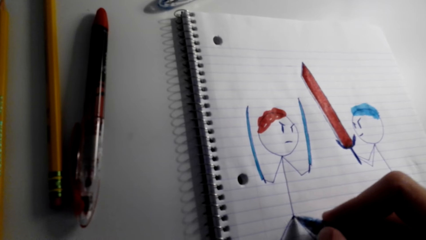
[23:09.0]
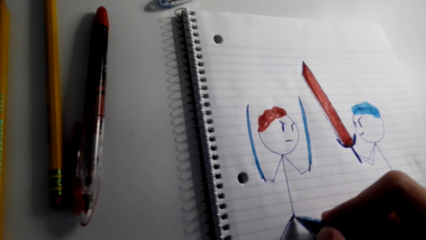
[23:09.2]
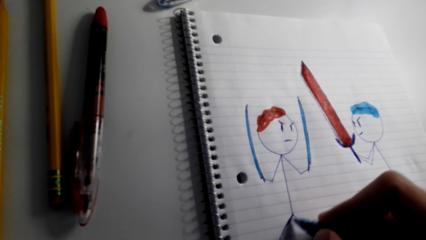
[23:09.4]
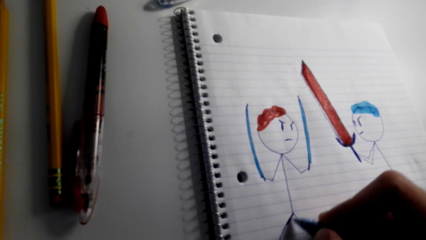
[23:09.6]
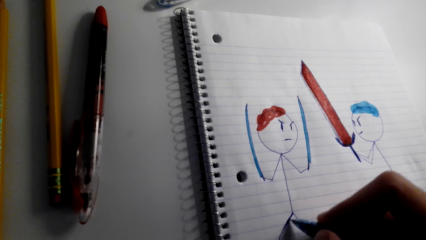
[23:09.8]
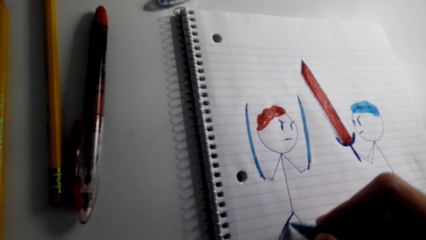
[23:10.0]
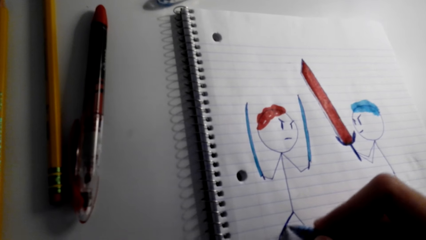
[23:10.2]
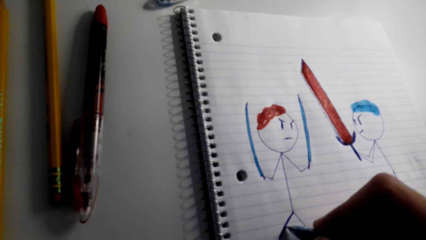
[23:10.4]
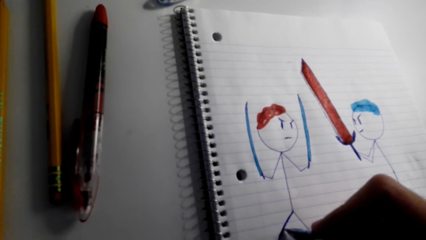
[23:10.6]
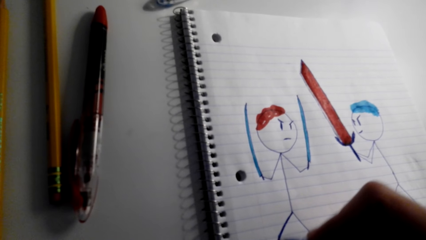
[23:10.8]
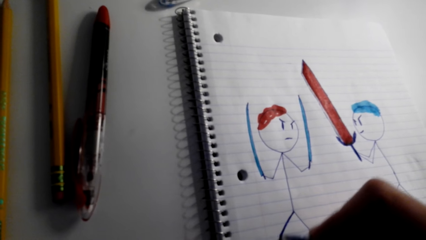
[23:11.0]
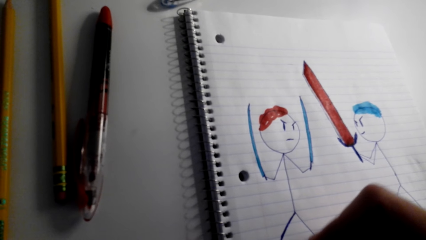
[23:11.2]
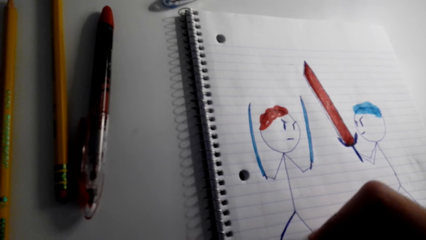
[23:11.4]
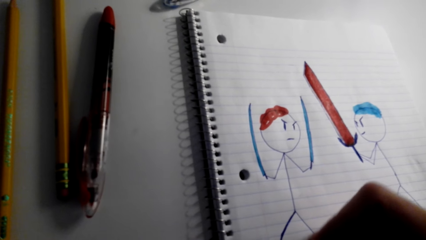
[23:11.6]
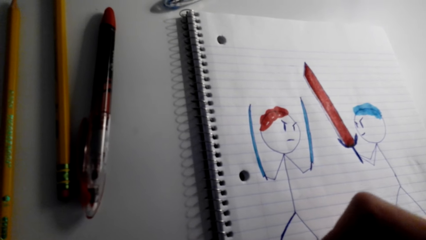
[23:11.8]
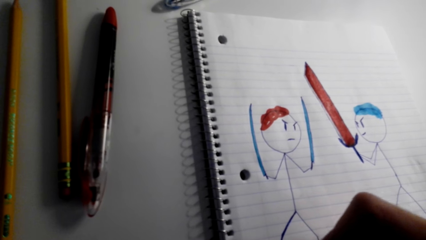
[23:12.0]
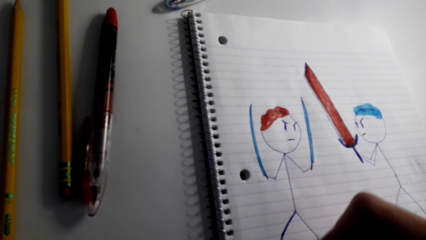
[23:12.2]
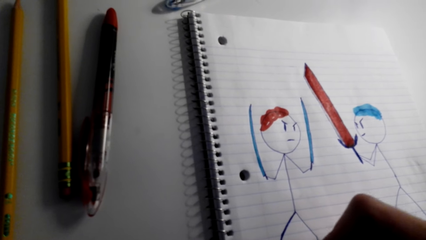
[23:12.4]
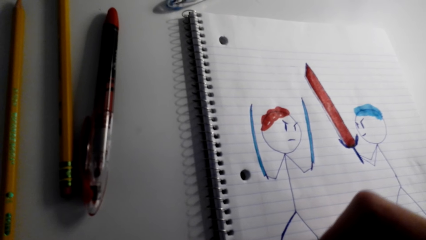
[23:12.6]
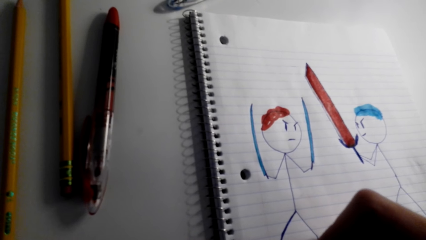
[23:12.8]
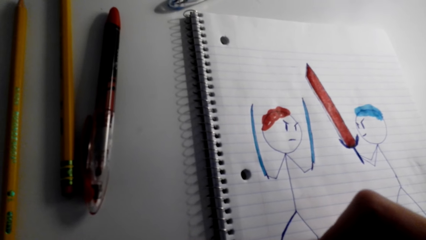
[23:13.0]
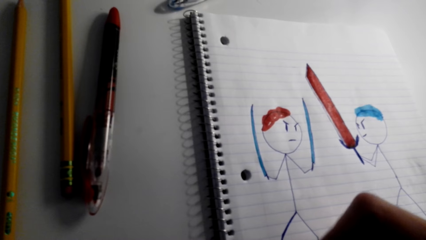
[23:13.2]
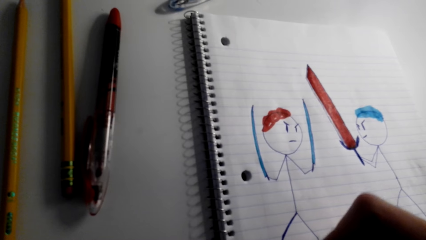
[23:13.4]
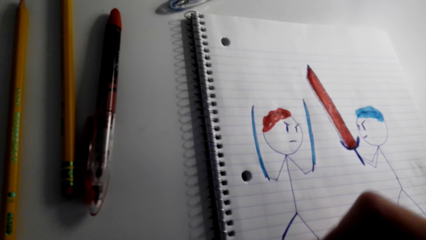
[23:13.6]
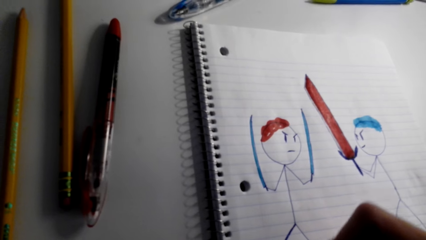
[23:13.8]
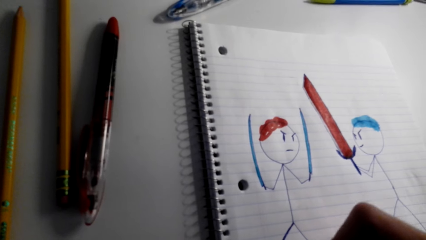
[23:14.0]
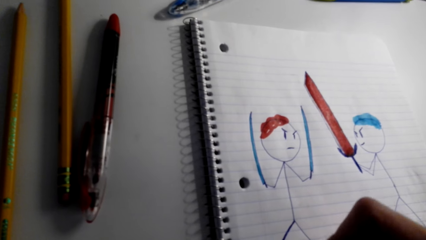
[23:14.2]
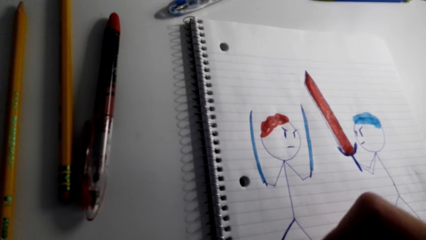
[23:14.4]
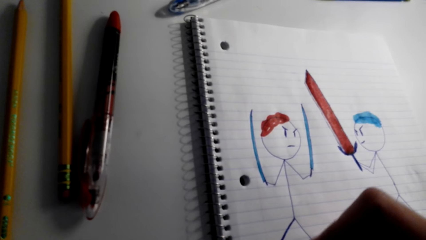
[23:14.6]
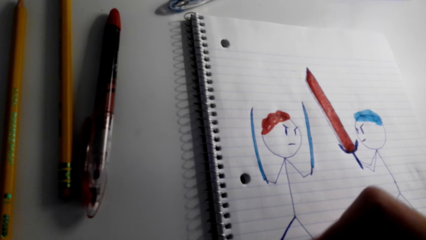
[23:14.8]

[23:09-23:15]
The camera wearer paints the sketch with the marker pen.

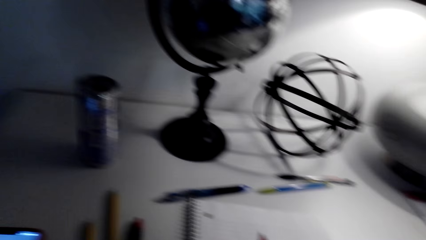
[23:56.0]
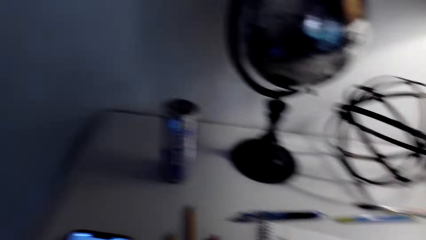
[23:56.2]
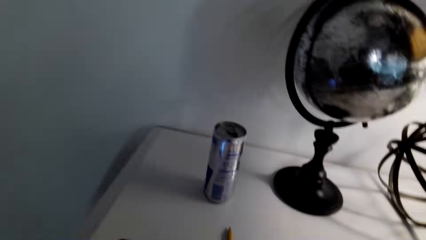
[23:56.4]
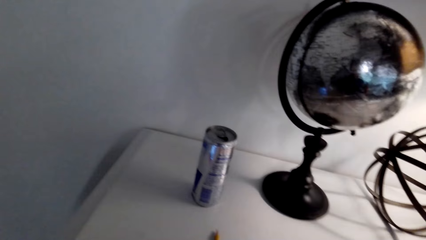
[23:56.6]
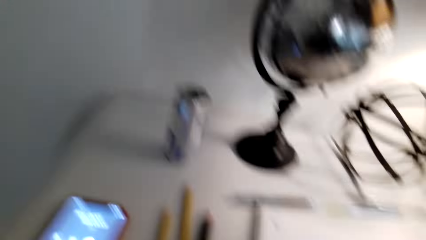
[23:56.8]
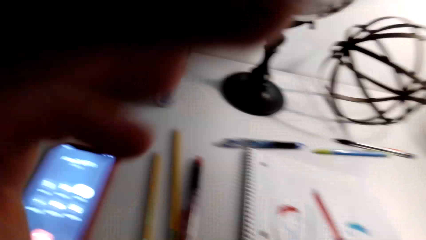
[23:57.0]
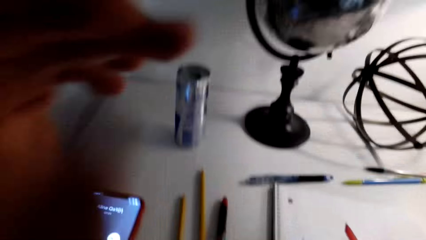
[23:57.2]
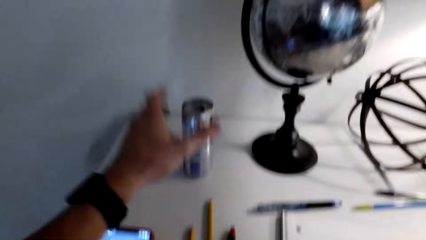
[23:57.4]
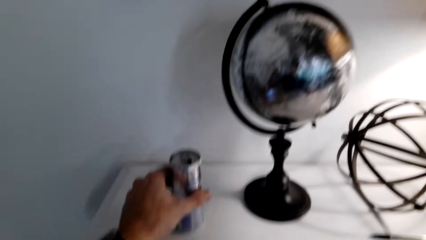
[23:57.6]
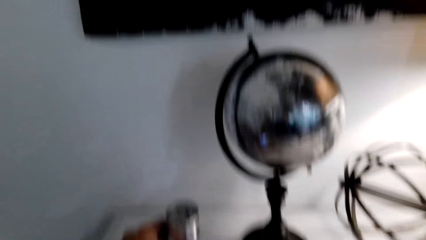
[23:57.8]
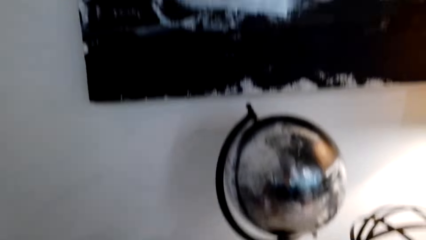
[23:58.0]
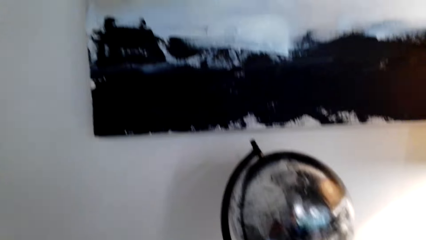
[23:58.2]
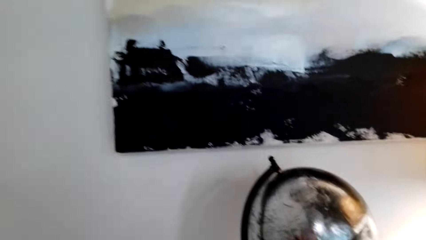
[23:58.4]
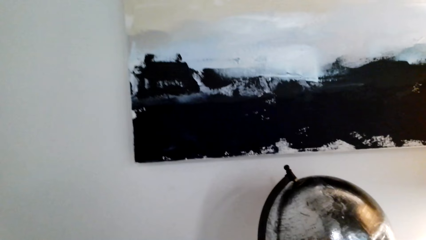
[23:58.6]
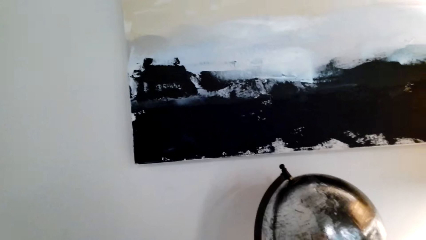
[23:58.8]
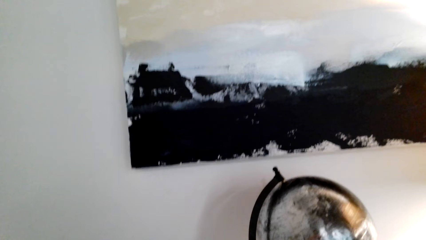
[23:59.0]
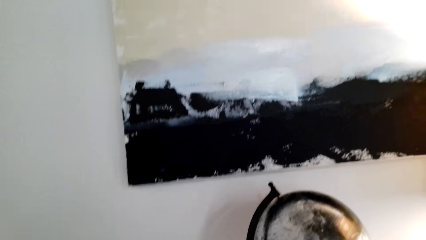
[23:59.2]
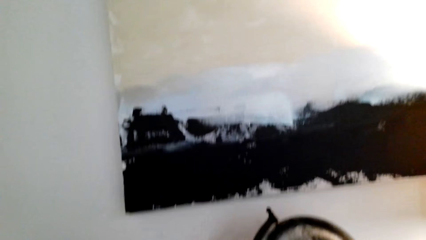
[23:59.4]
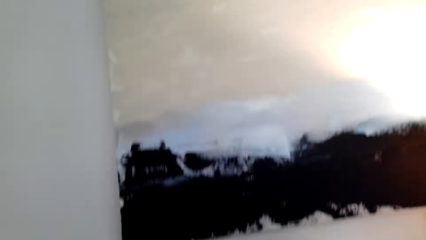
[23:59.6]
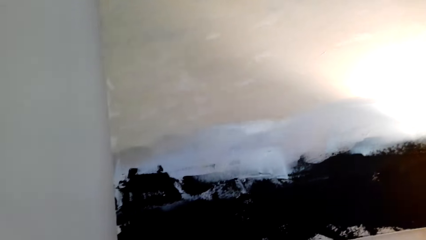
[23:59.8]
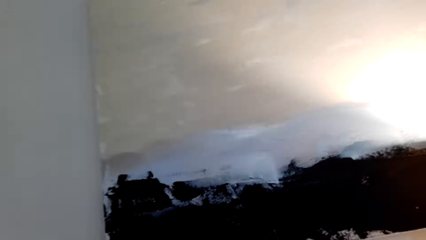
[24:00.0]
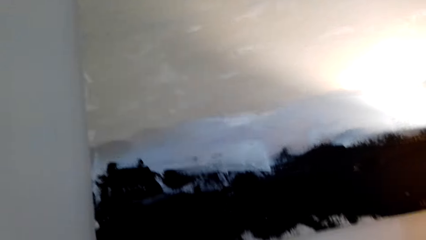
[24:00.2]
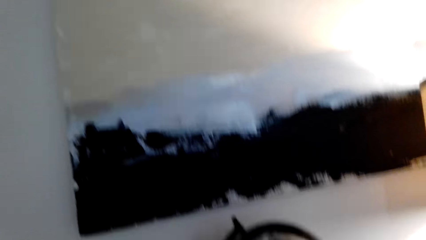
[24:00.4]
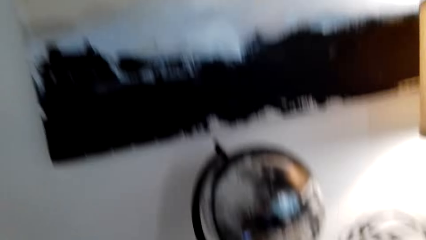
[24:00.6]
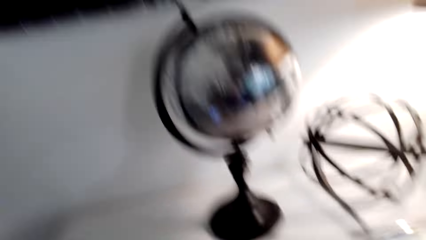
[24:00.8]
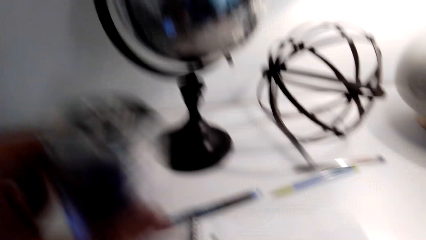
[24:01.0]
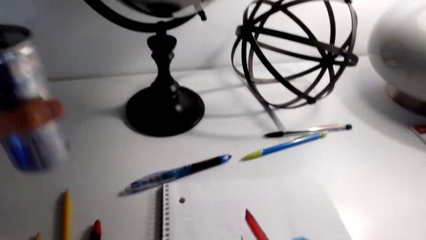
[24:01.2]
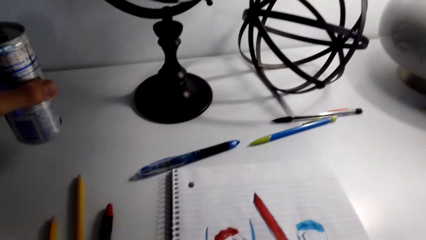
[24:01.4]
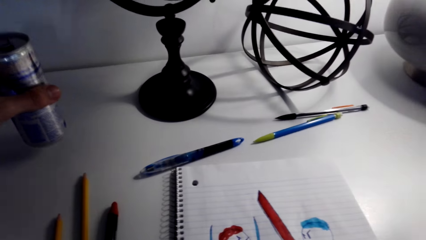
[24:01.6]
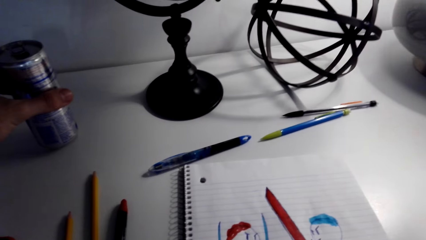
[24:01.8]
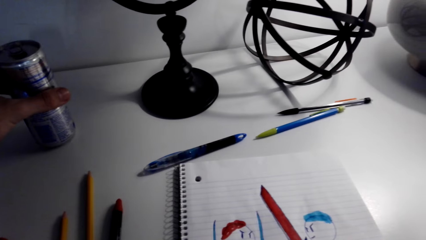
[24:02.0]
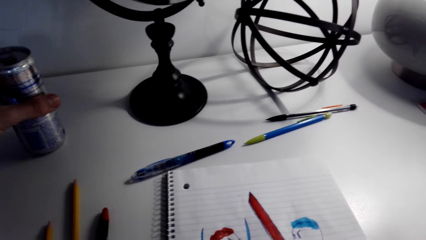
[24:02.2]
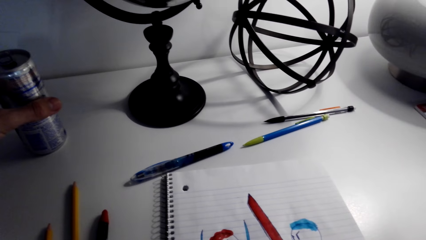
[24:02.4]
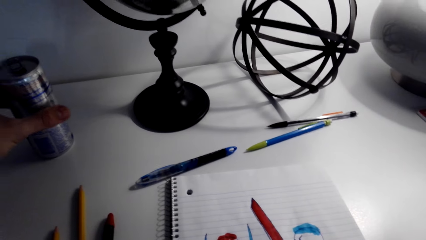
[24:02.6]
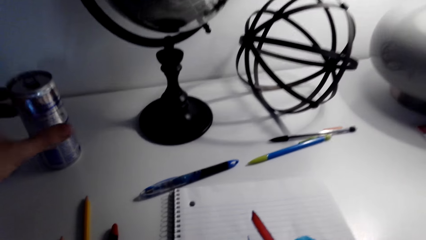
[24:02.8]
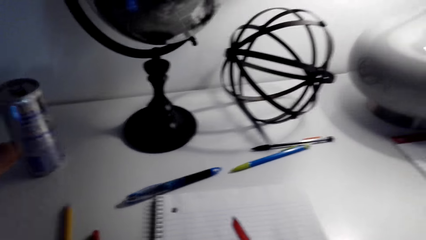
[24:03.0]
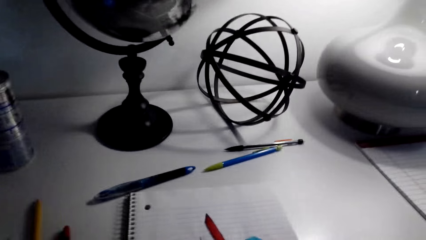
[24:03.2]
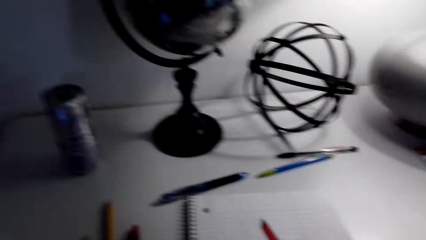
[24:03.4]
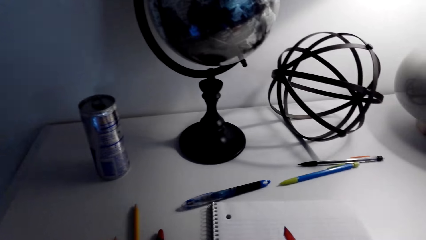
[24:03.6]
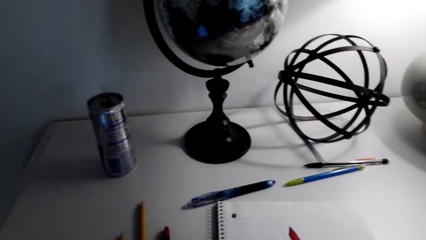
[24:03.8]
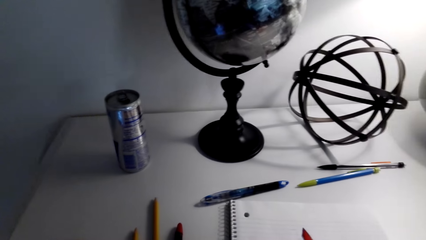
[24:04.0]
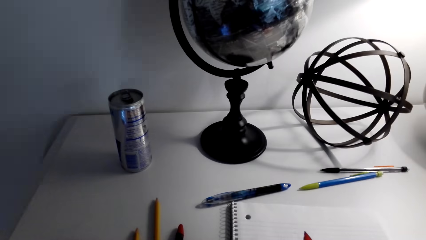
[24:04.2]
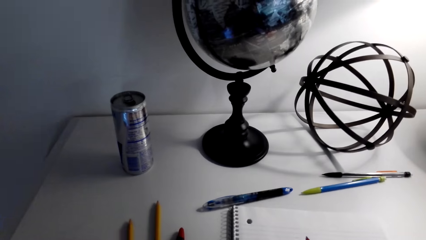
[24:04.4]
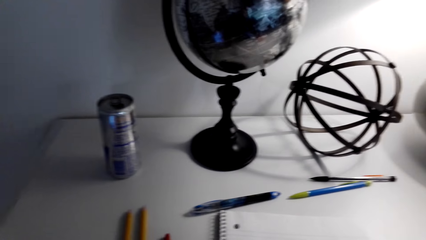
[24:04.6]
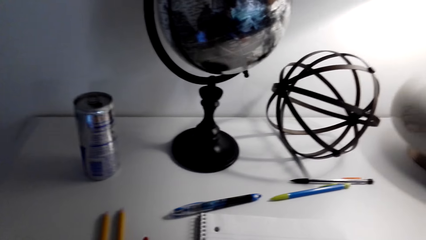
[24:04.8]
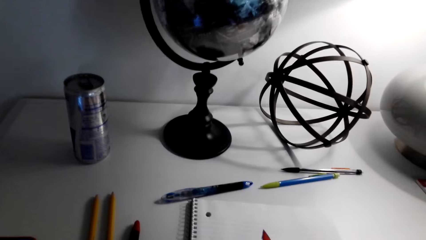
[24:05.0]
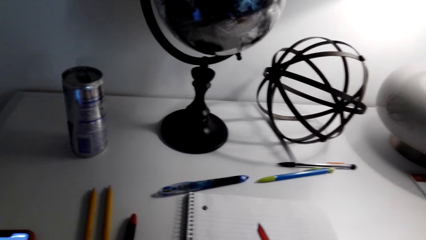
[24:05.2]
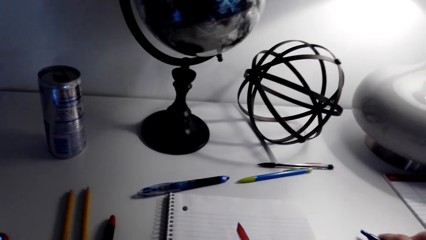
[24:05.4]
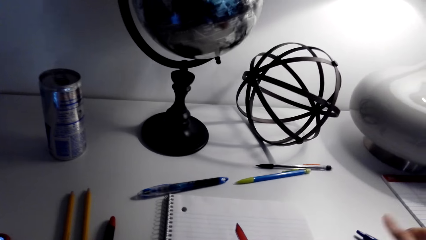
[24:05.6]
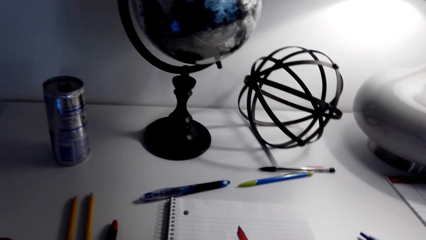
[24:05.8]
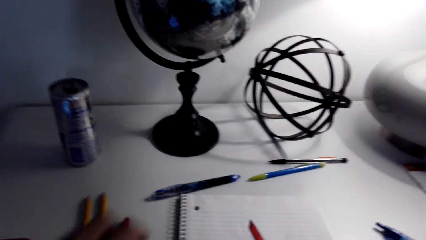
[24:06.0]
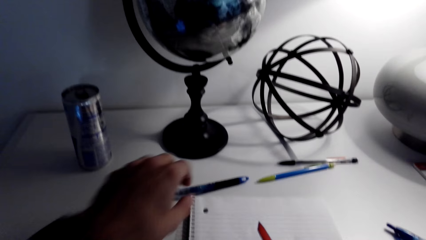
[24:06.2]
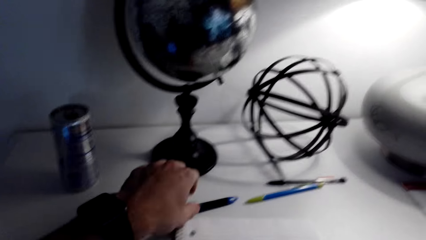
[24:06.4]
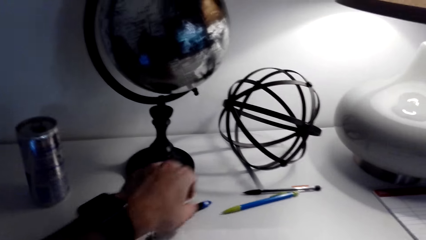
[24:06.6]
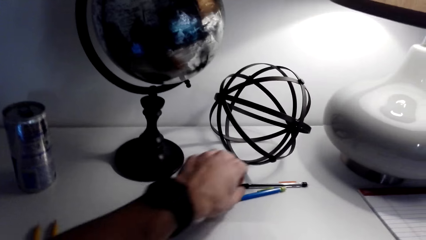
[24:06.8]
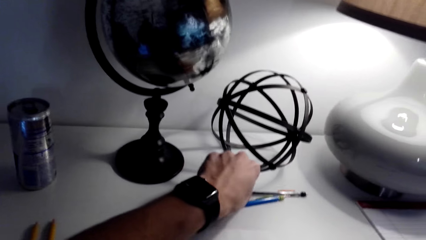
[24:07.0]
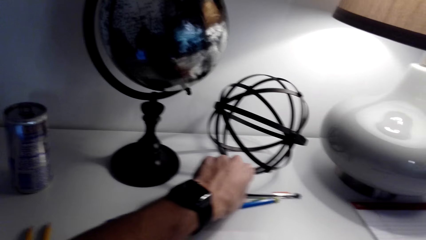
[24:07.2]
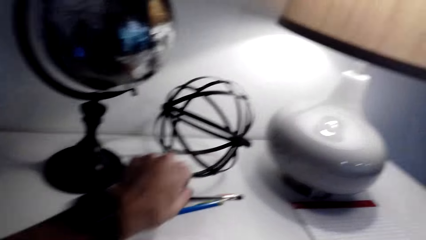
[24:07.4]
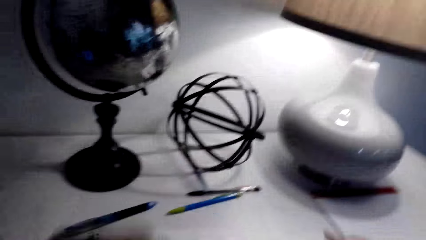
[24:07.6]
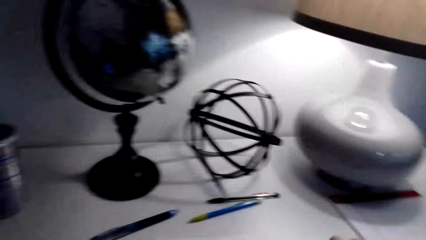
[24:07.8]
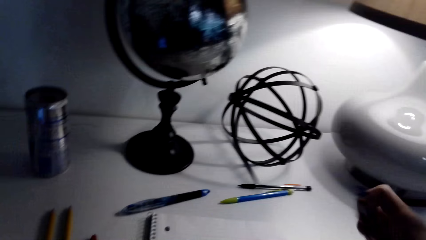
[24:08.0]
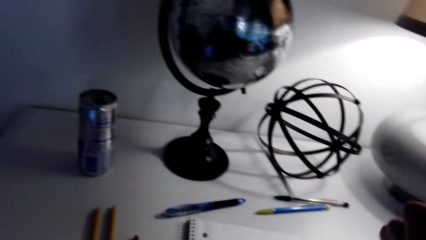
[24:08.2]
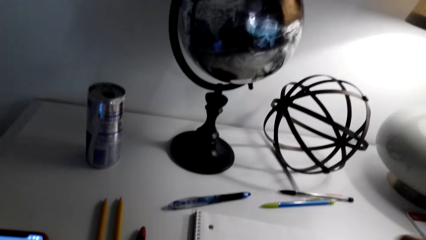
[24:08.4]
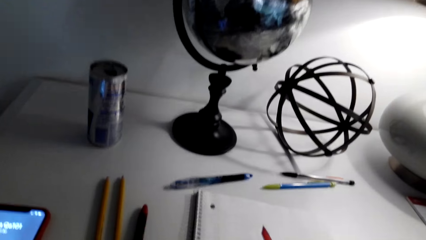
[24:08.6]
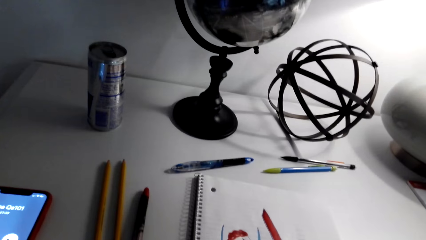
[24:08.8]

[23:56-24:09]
The camera wearer picks up the can of the energy drink. They put the energy drink down on the table. They put the pen in the right hand down. They pick up a pen with the left hand.
